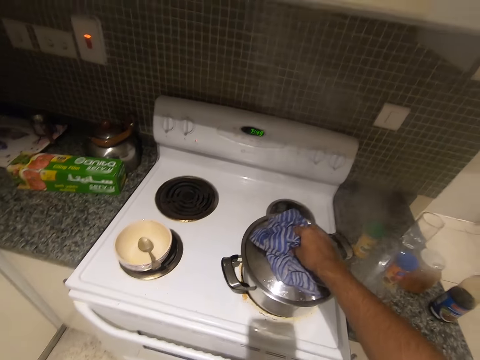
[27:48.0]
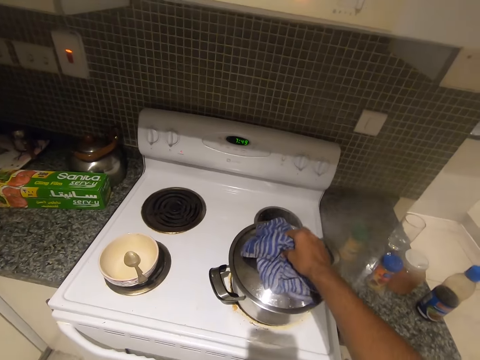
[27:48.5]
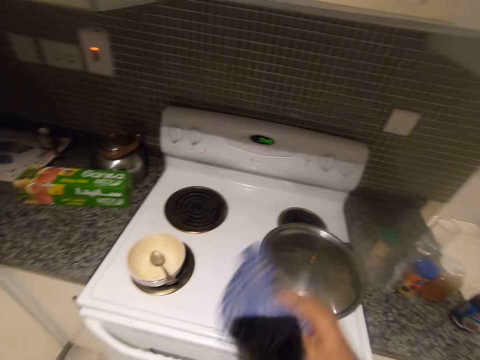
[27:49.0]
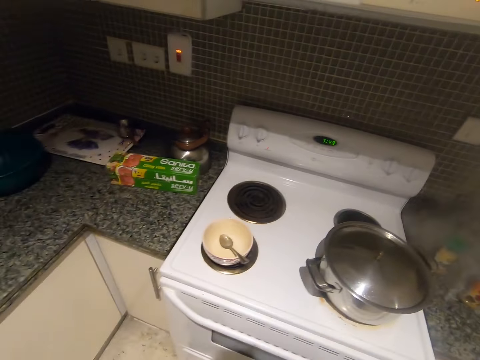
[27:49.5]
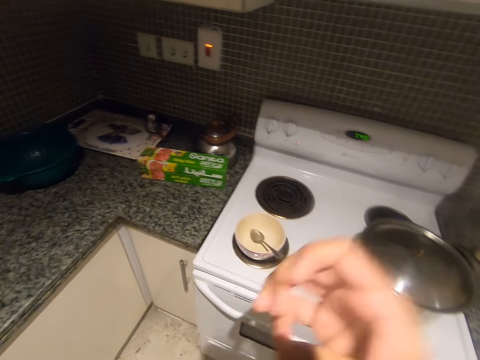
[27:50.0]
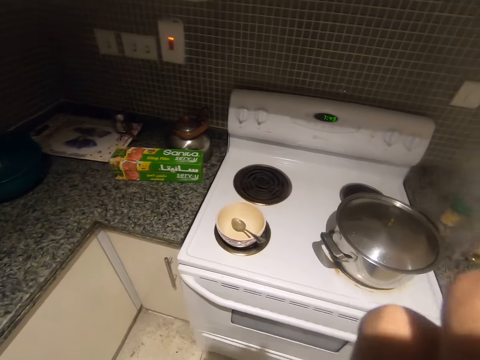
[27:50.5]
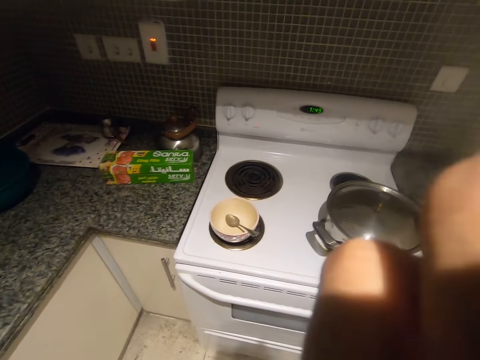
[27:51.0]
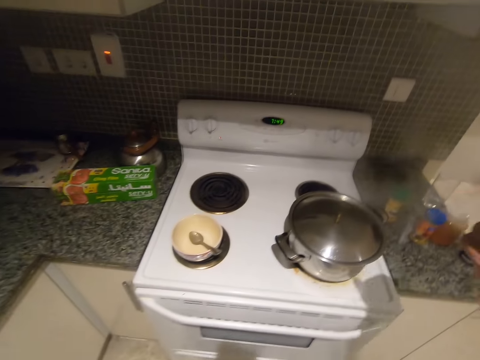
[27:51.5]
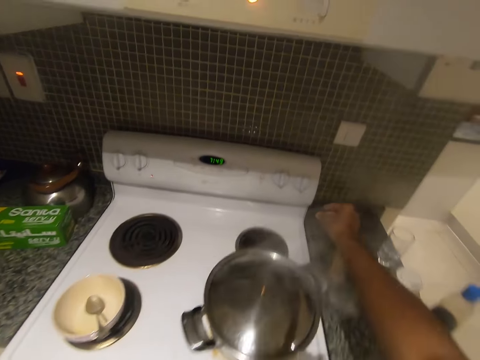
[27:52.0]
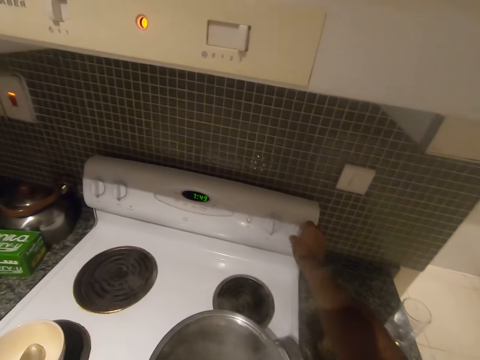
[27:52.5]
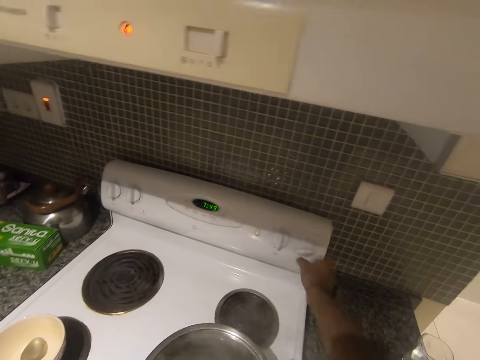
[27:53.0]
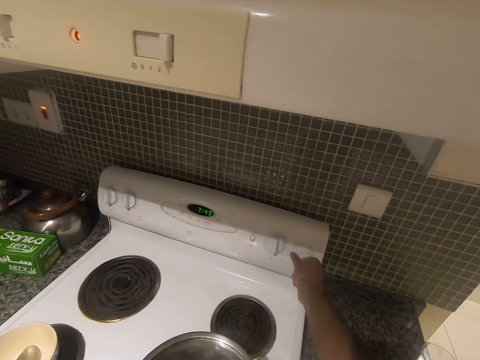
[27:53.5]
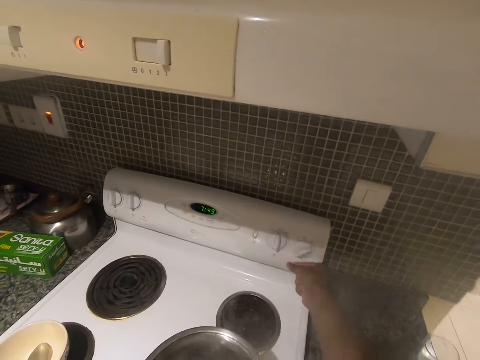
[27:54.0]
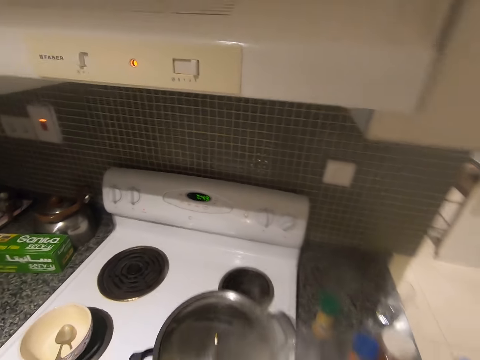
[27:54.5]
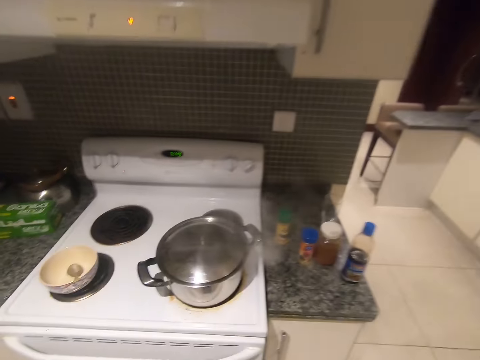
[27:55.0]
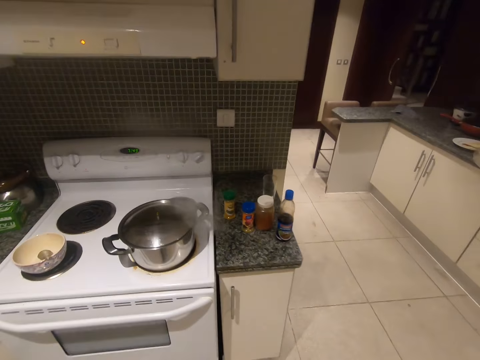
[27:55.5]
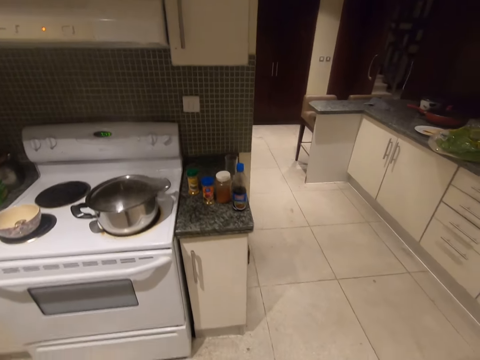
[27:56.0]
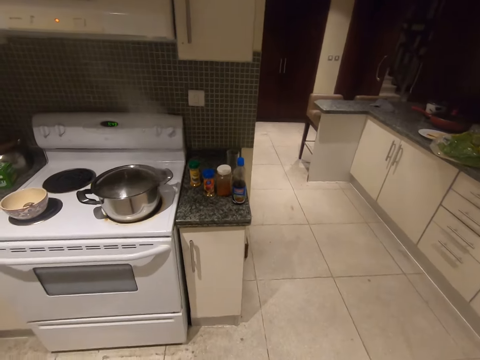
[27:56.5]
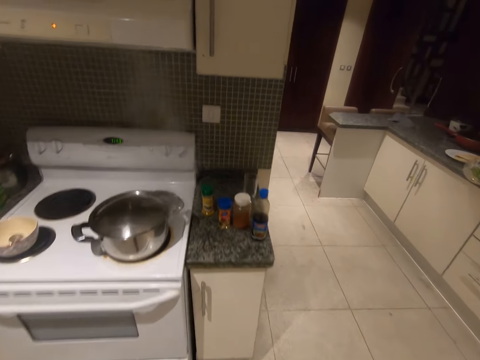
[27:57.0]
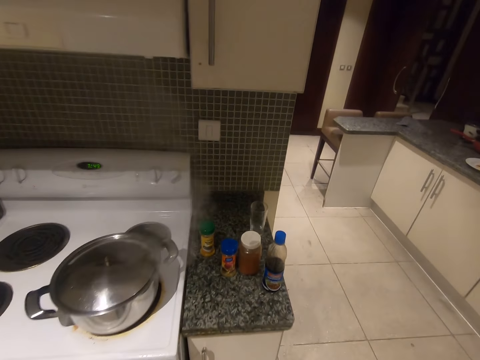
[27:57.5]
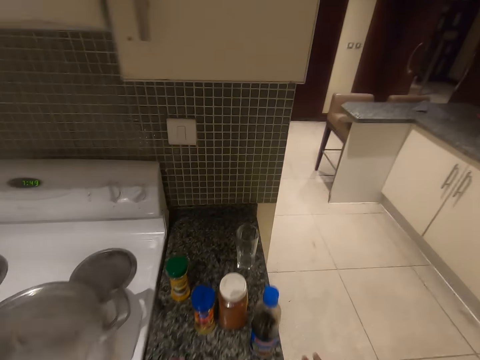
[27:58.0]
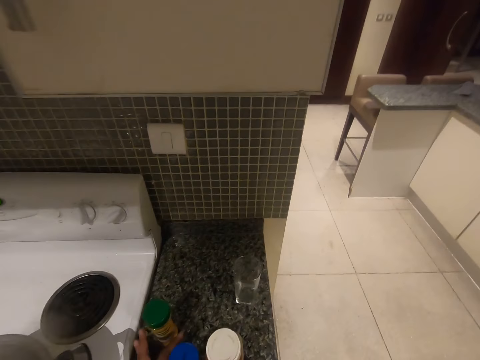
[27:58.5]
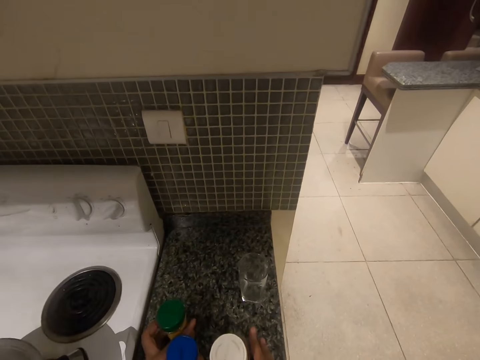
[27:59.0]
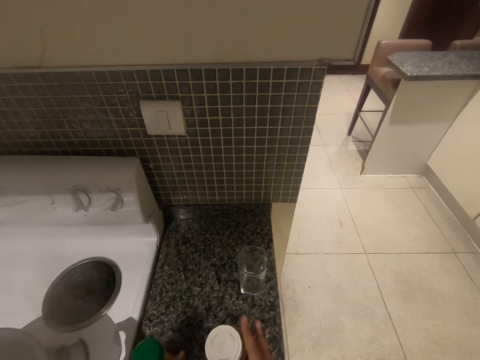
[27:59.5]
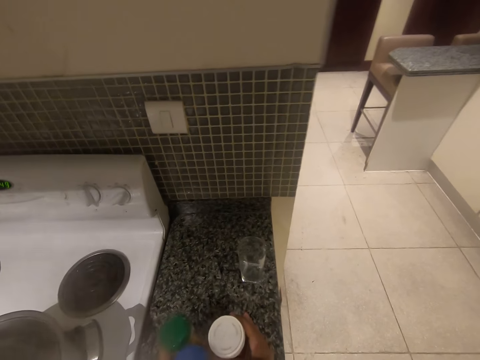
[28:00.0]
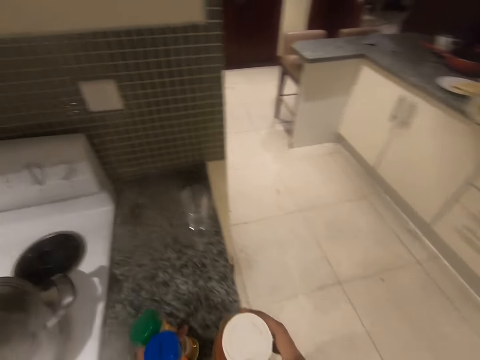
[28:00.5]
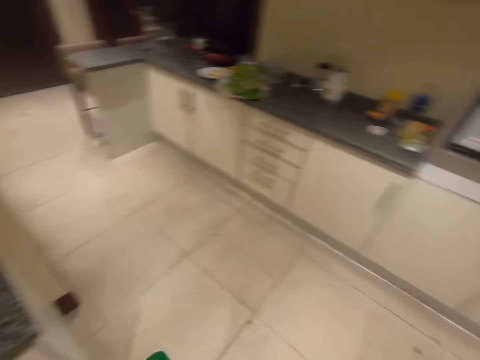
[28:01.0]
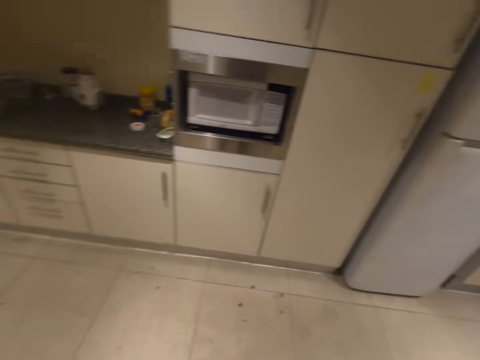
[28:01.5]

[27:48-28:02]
The camera wearer removes the cloth from the lid. She moves the cloth to her left hand. She raises her right hand to her face. She drops the cloth on the countertop with her left hand. She adjusts the knob of an electric burner. She picks up spices from the kitchen countertop with both hands.

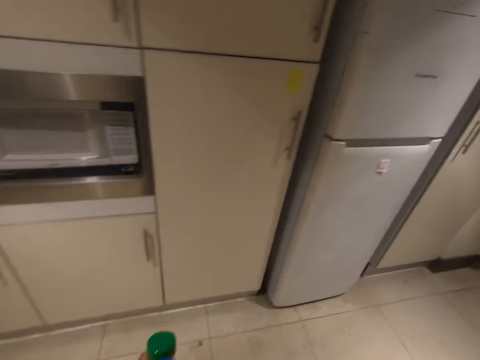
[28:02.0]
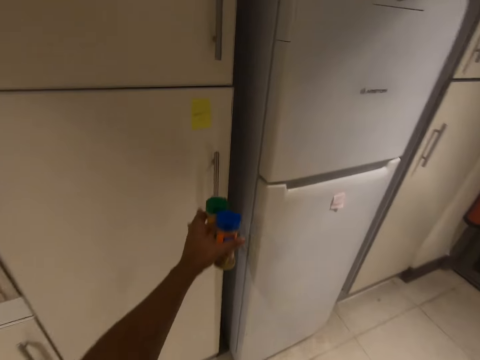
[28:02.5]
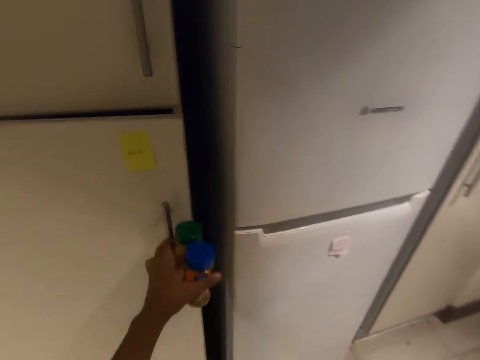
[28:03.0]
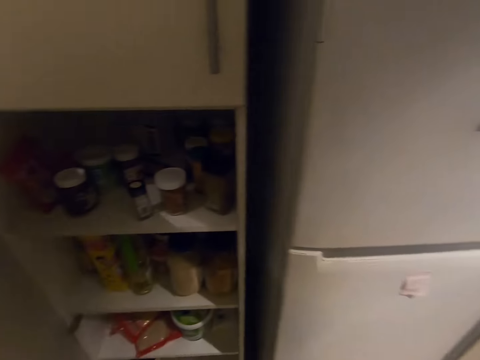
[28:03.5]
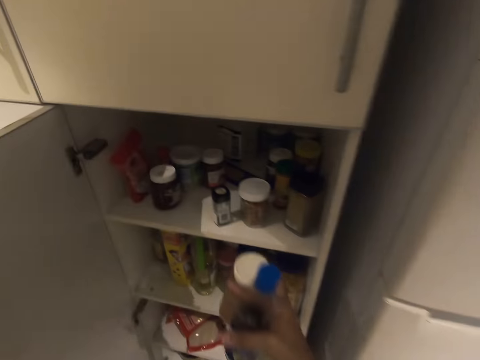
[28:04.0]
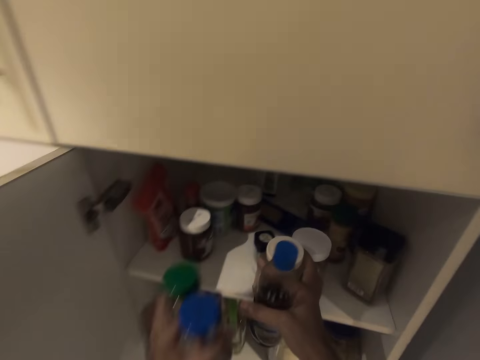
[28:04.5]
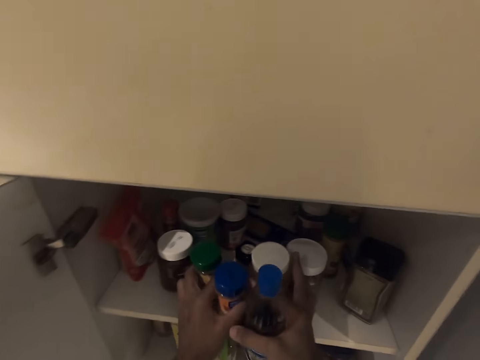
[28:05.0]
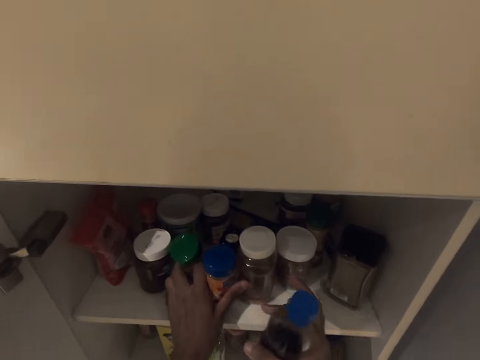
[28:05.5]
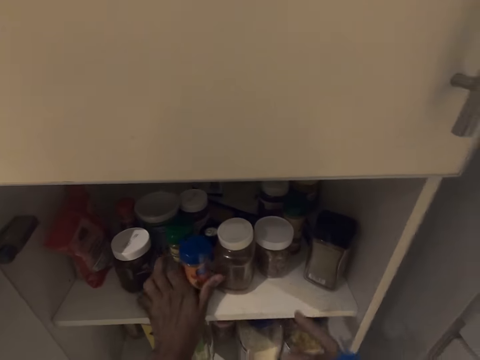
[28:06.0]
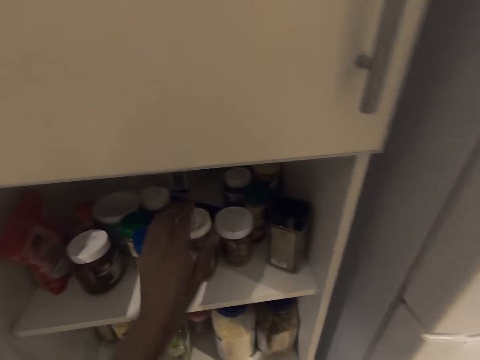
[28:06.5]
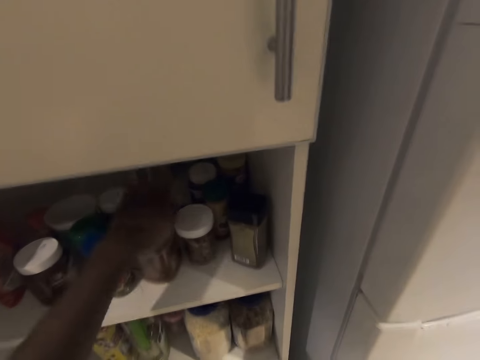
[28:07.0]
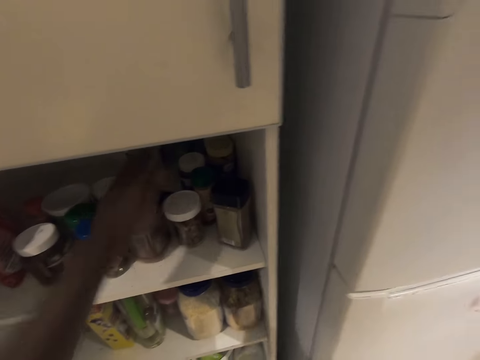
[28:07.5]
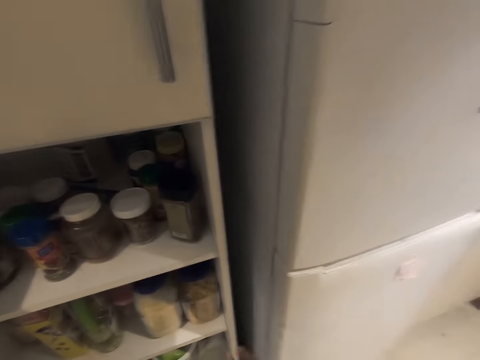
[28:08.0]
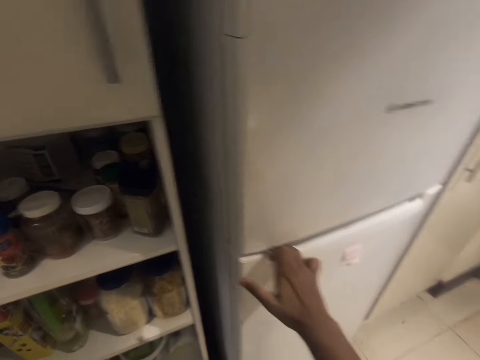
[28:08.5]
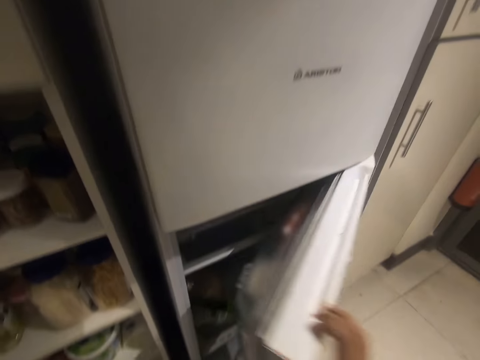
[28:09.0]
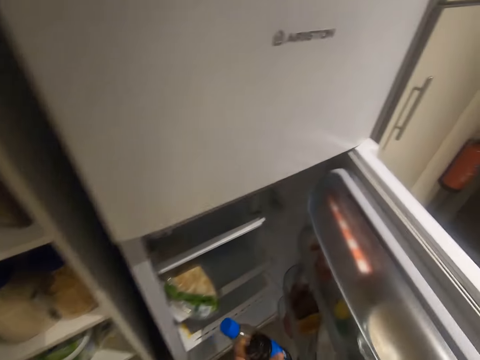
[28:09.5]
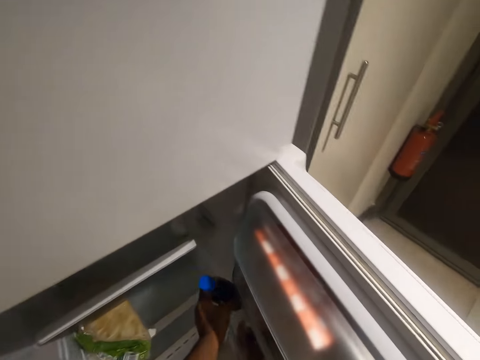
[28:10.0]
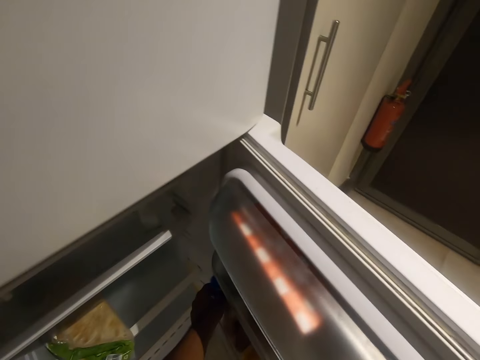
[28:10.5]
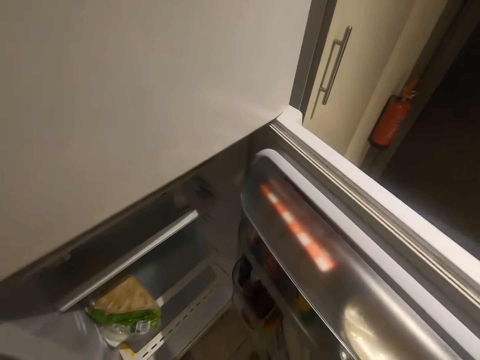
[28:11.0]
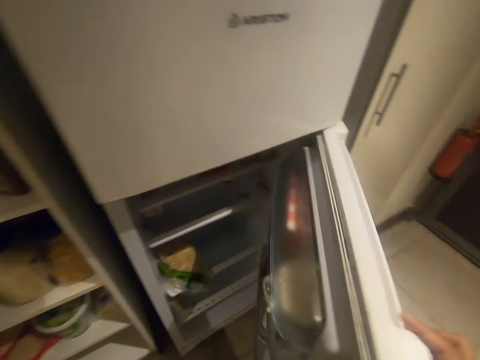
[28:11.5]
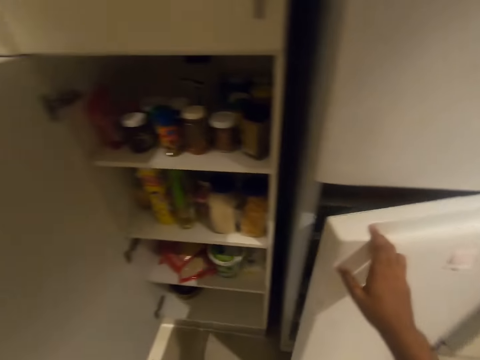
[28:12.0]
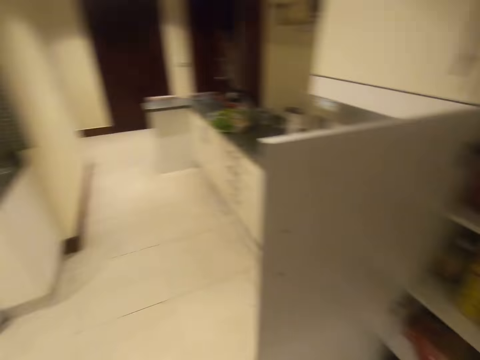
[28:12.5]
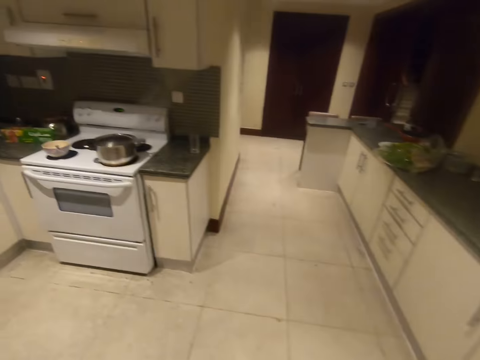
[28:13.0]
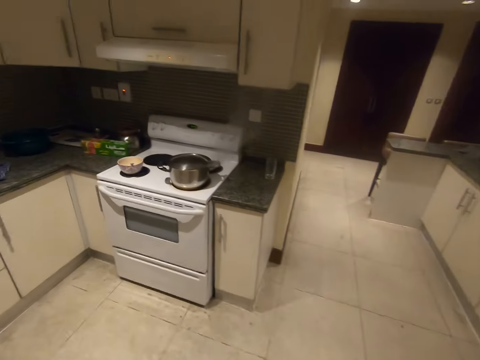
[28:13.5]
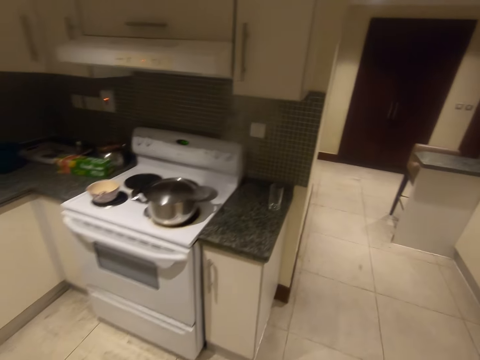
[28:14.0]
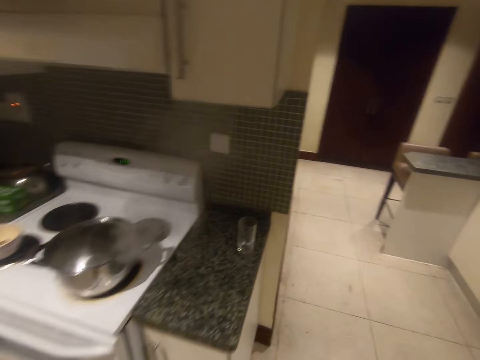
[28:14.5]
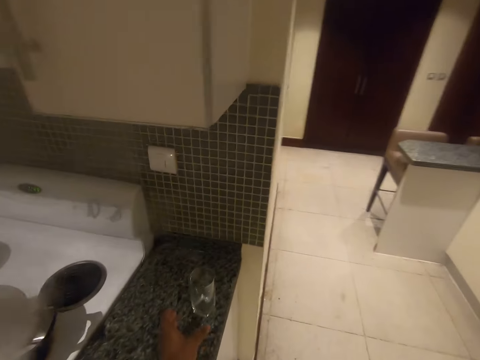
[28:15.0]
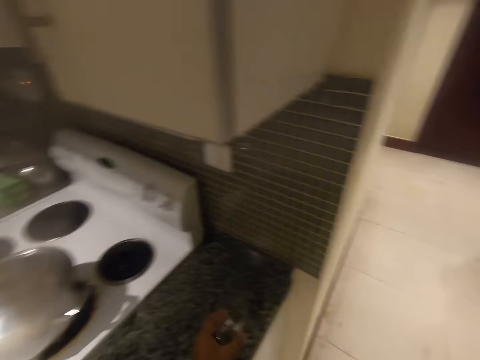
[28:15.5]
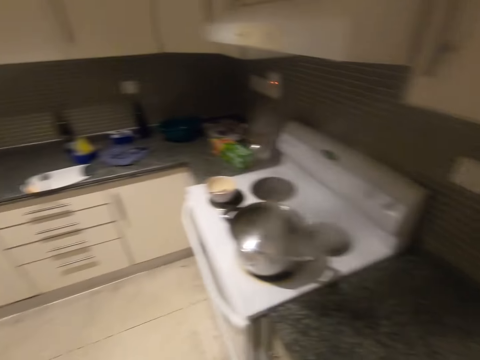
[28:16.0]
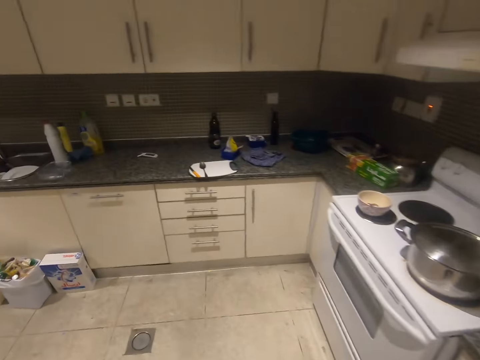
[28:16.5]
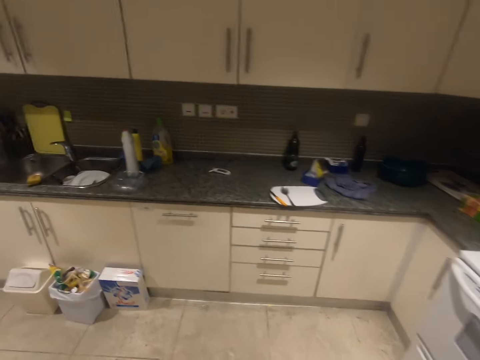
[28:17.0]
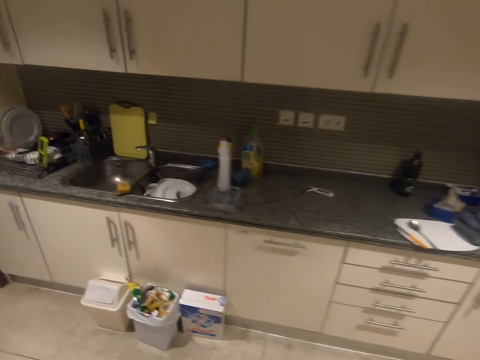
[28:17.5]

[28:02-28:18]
The camera wearer opens the cupboard with her left hand. She places the spices in the cupboard with her right hand. She places the spices in the cupboard with her left hand. She covers the lid of a spice with her left hand. She opens the lower part of the fridge with her right hand. She places the spice in the fridge with her left hand. She closes the fridge with her right hand. She picks up a glass cup with her left hand.
